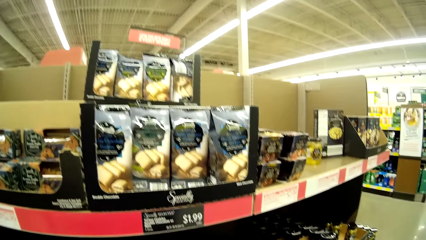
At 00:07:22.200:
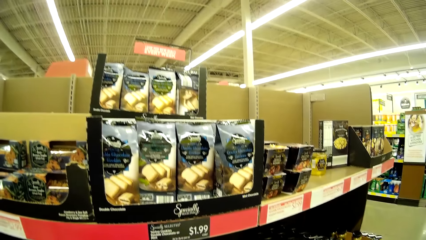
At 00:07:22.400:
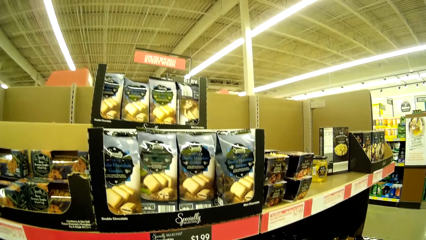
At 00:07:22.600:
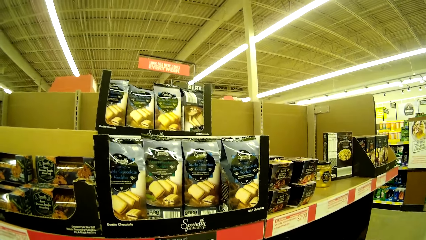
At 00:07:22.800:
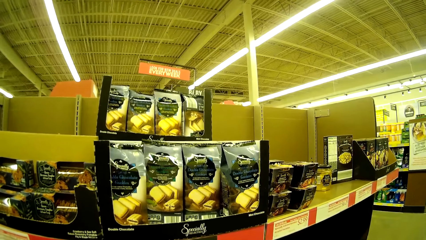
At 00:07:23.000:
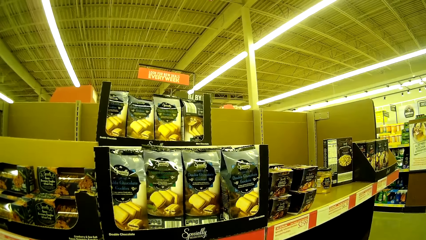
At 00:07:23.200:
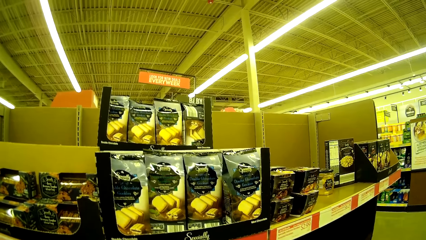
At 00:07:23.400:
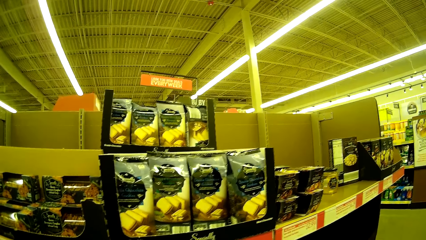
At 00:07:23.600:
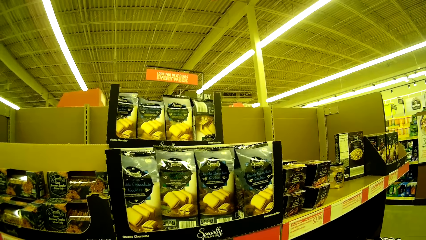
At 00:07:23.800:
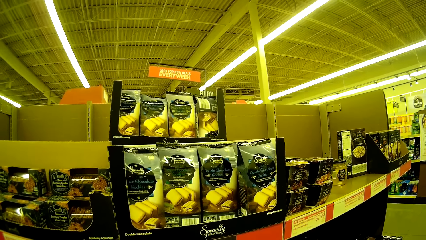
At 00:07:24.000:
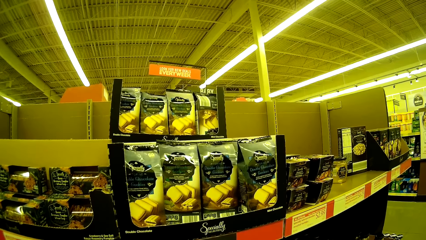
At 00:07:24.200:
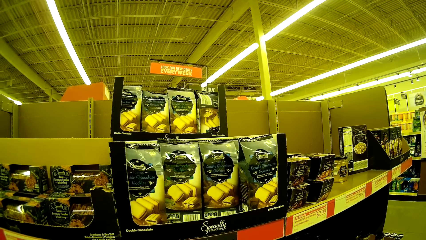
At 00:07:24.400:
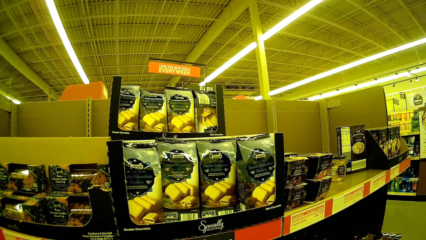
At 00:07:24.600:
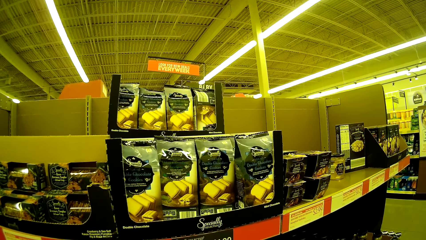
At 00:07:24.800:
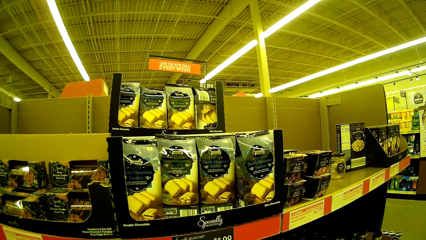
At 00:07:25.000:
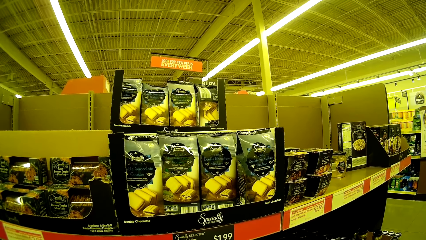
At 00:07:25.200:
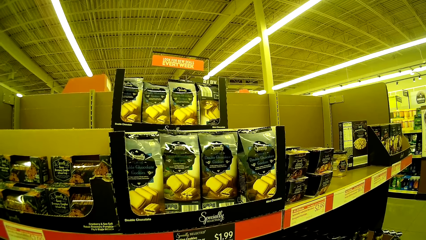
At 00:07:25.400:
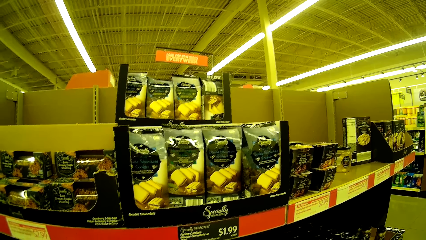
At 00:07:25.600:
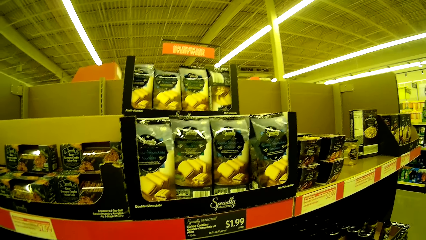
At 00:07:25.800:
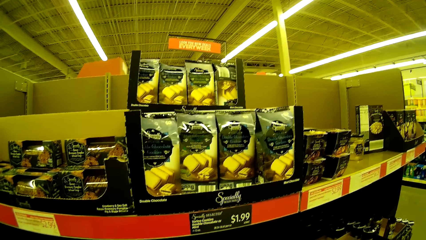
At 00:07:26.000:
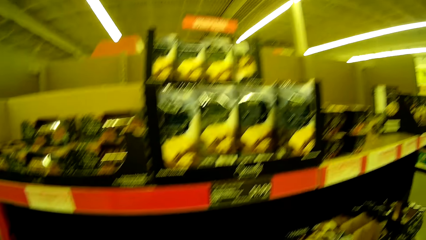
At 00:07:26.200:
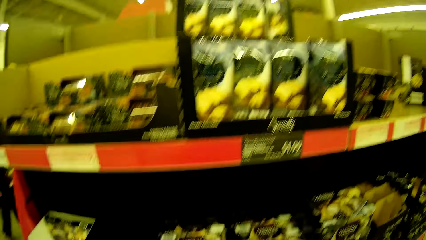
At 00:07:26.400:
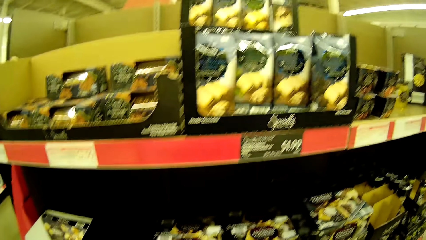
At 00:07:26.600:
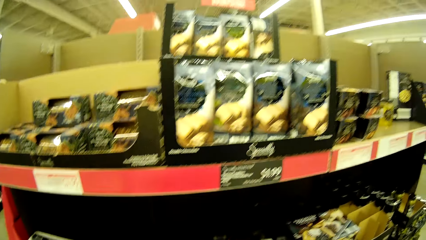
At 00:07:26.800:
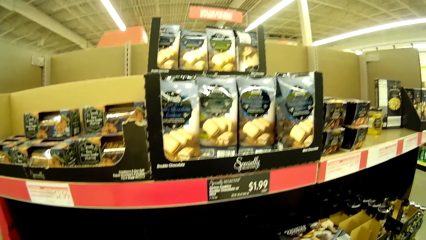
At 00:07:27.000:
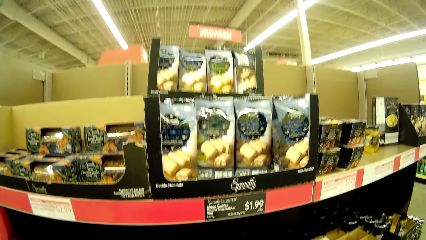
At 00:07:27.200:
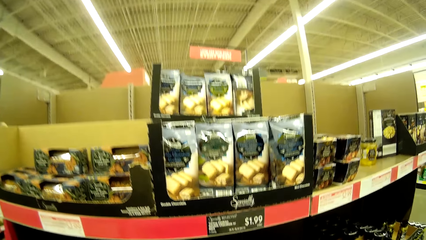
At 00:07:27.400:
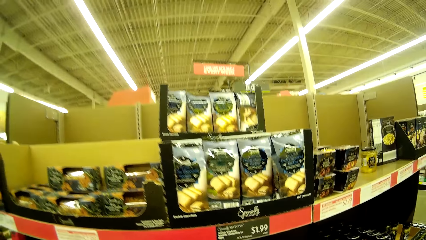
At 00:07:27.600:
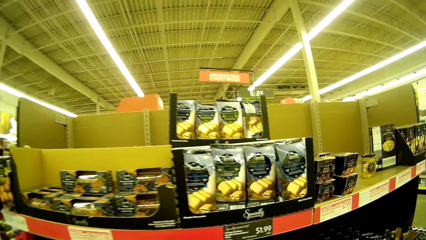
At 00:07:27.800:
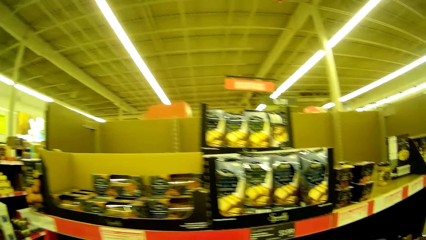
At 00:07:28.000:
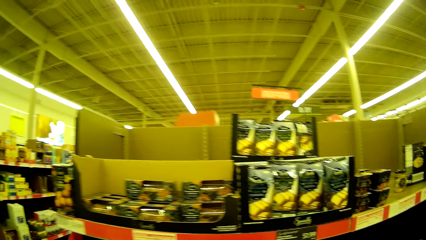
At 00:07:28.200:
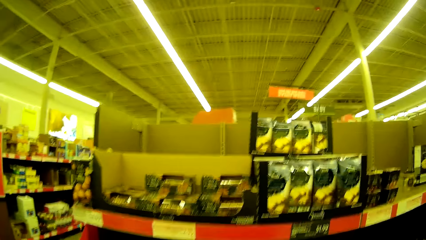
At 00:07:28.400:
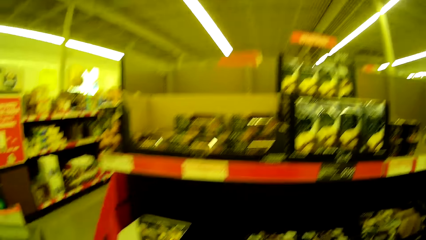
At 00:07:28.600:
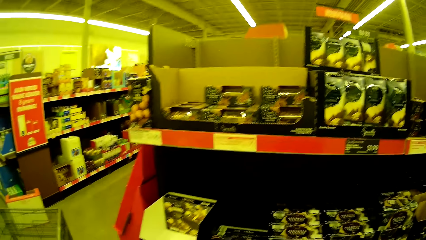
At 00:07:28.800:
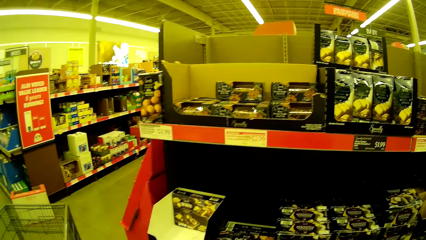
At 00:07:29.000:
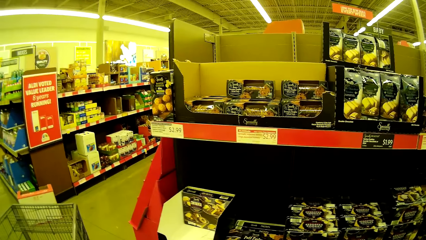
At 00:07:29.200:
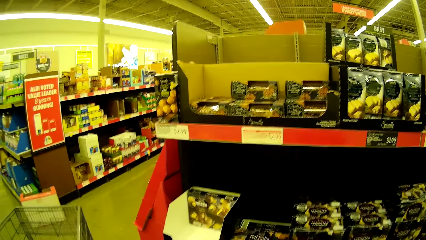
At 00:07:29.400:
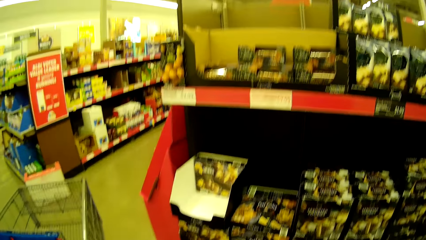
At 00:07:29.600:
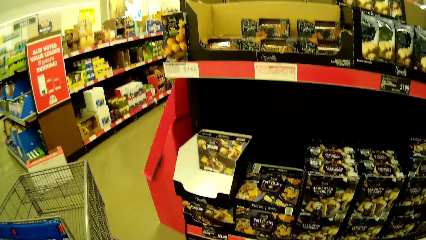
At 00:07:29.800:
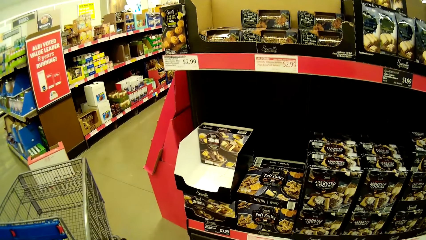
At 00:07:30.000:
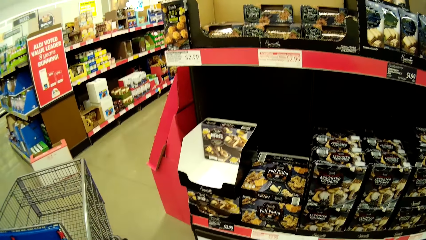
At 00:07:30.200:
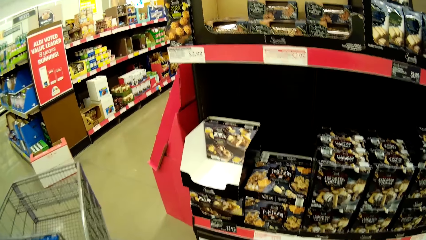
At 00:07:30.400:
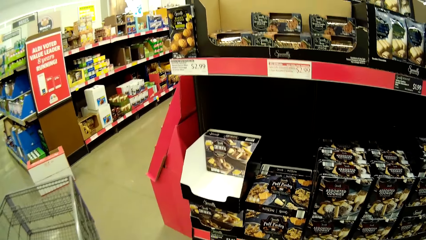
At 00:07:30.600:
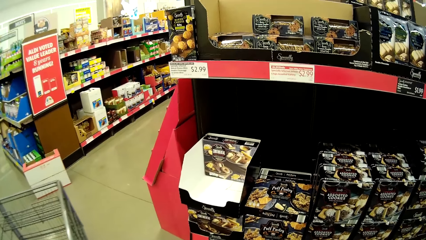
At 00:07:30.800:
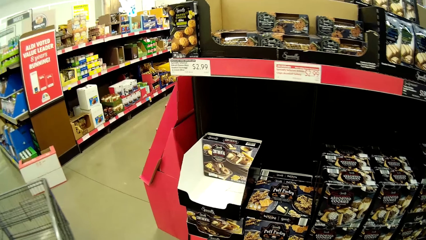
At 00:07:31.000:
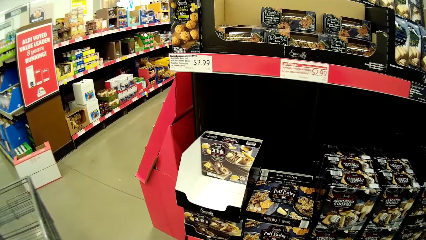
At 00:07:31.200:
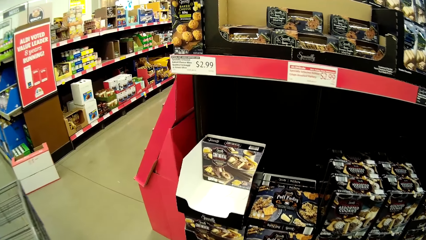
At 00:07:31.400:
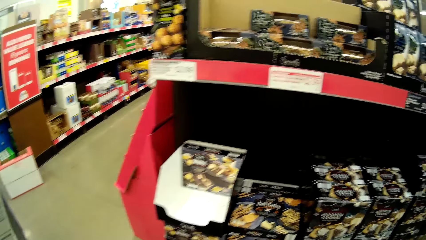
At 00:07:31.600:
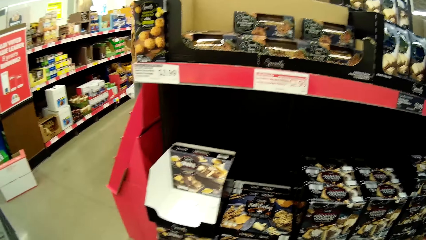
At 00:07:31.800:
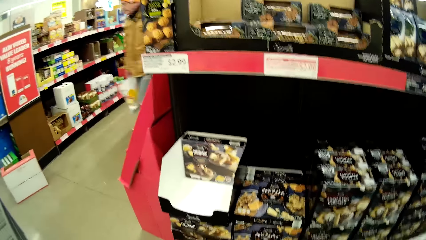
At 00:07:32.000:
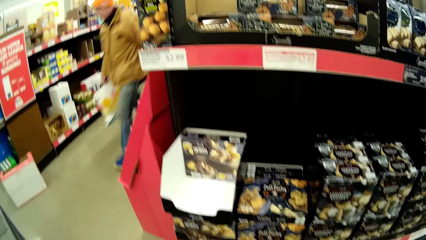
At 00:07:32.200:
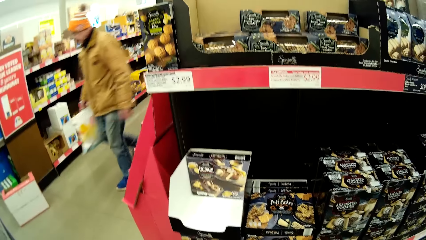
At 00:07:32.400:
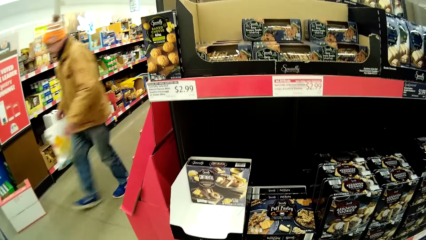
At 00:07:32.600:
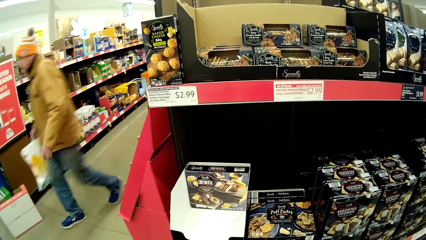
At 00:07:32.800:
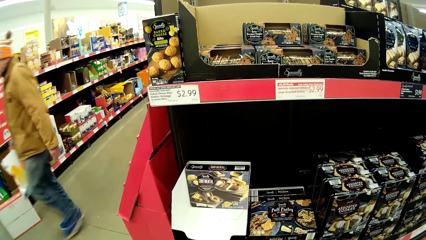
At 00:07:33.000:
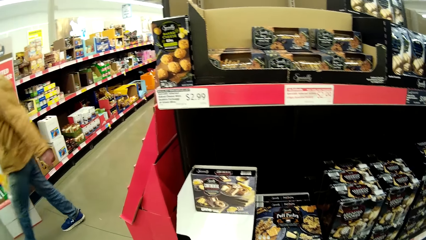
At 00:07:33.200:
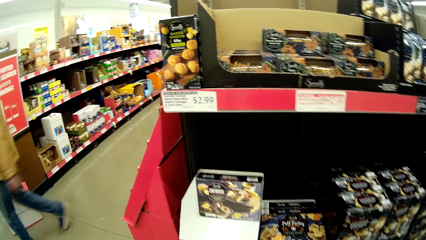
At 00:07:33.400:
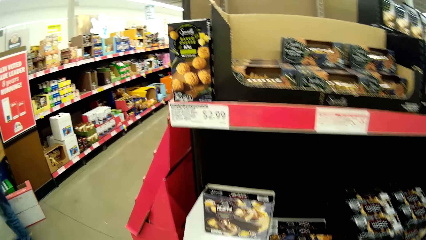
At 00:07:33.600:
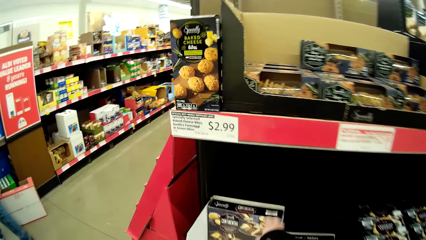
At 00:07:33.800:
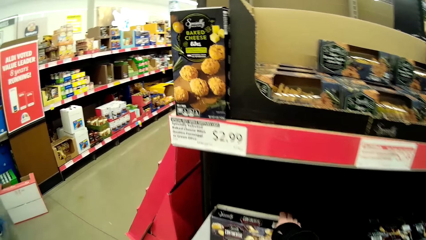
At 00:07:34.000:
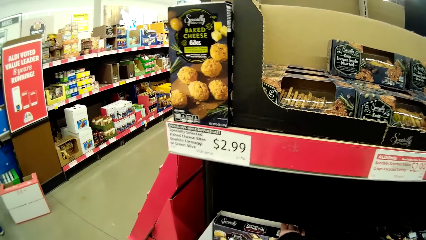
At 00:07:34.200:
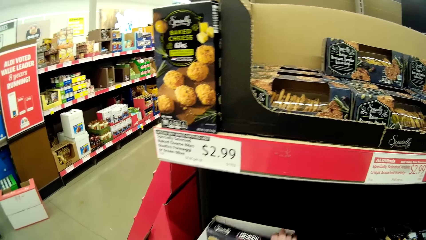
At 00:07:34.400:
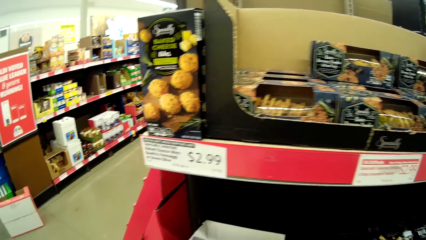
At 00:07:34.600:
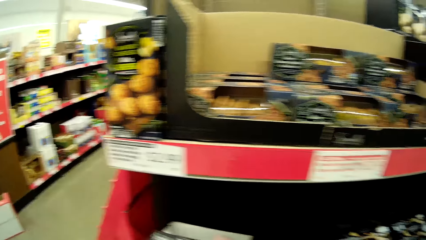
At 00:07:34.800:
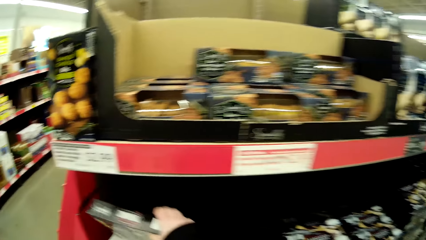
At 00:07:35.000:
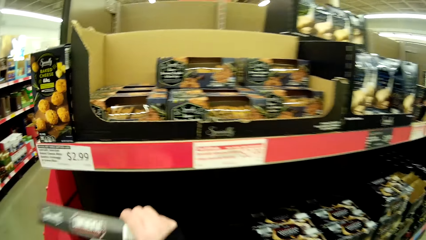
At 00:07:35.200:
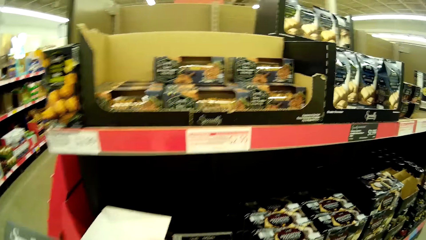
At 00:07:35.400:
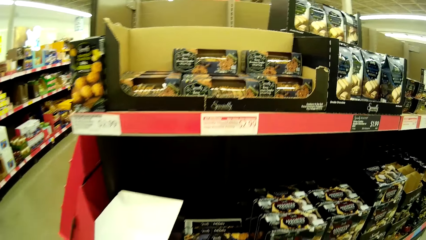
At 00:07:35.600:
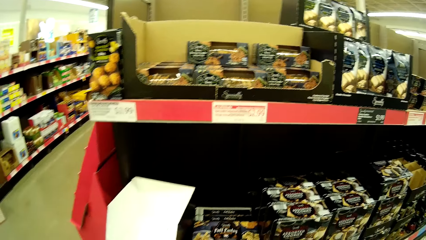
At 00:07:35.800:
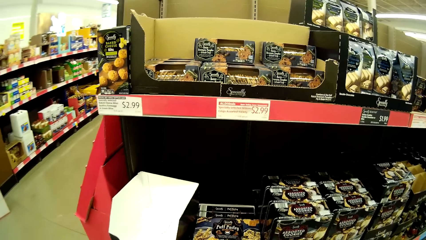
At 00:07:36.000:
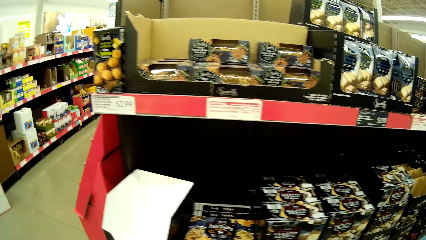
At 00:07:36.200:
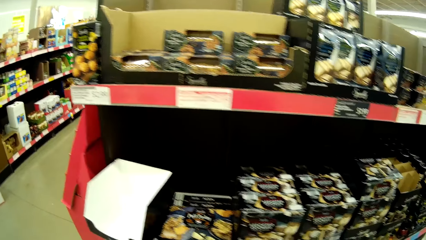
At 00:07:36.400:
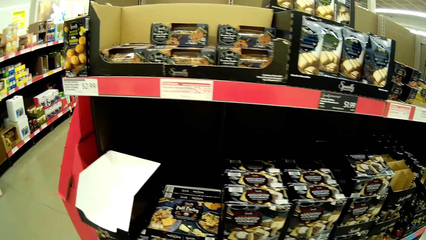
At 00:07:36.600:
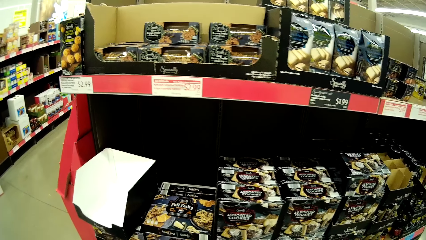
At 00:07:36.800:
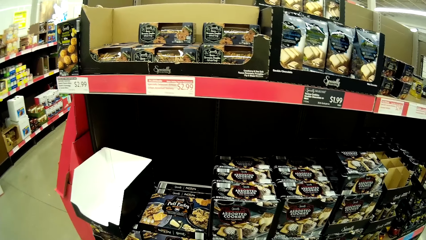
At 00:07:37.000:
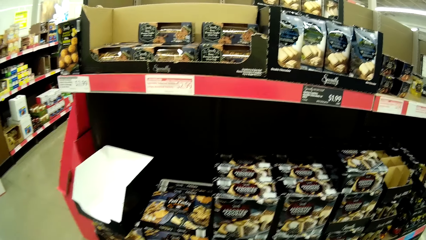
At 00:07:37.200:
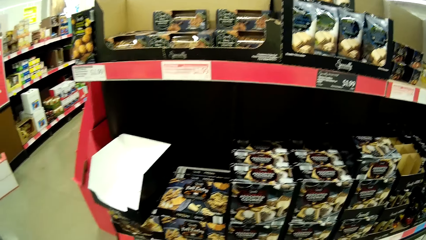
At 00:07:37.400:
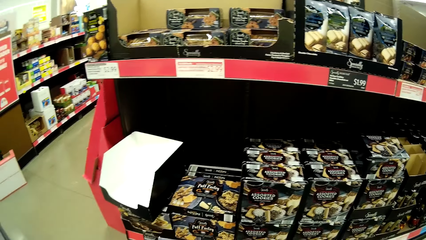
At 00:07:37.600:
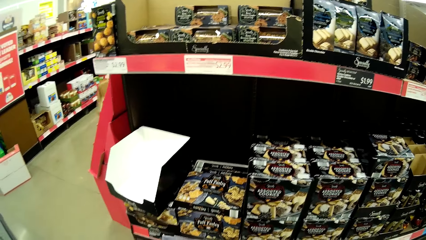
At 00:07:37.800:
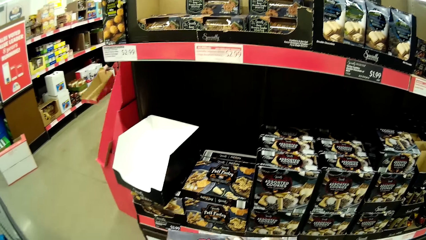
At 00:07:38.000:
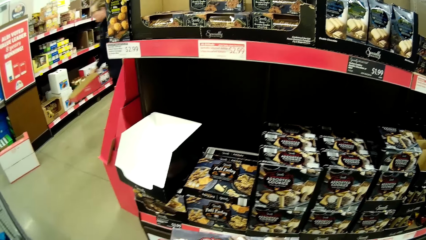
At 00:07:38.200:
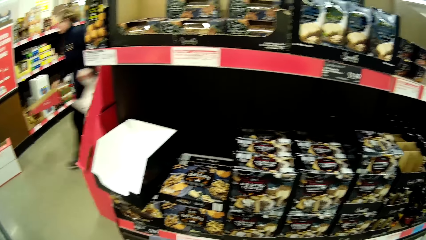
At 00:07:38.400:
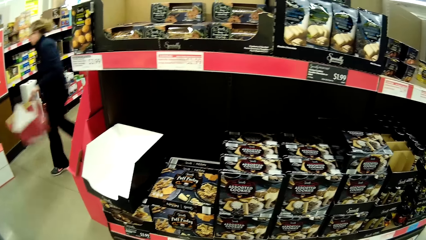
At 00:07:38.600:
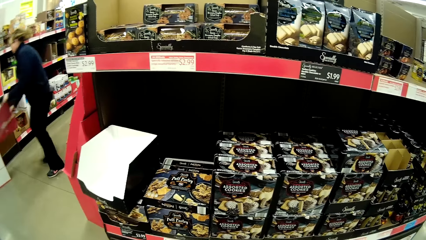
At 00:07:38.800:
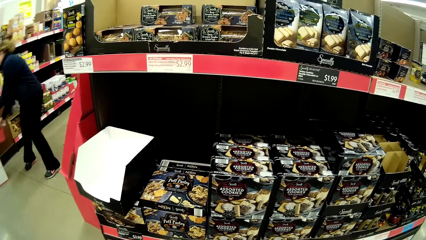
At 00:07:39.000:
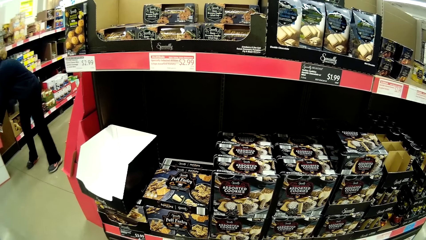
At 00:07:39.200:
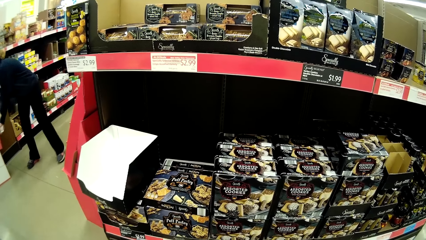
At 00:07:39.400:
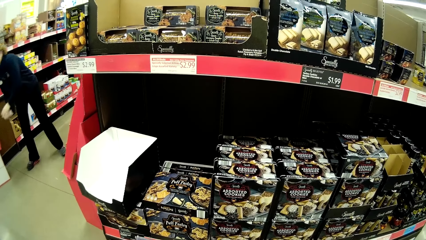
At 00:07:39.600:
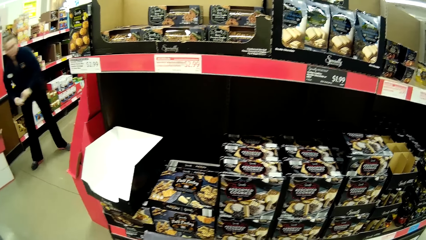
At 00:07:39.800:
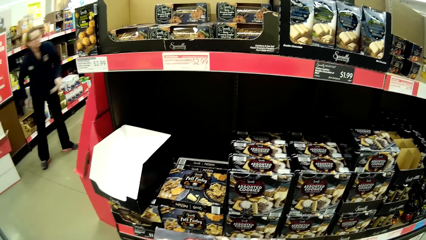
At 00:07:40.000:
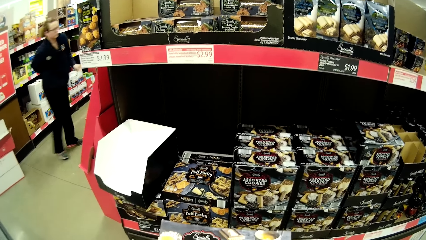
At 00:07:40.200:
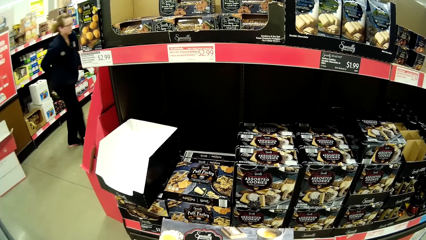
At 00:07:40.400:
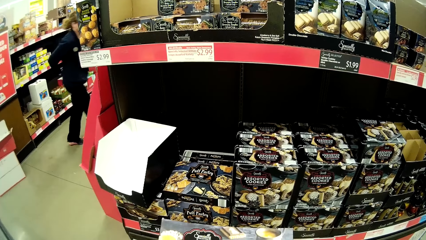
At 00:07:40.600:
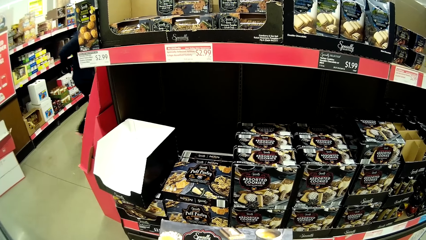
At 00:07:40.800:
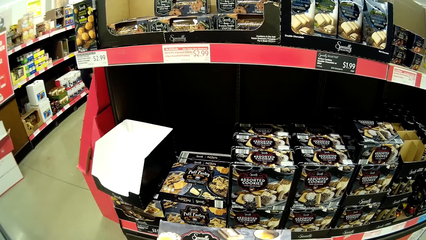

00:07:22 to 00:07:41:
The camera wearer looks around. They look around again. They pull the trolley and push the trolley. They pick up a continental cookie assortment. They stare at the cookies and look around.
